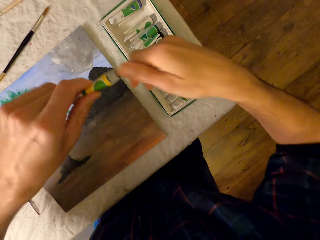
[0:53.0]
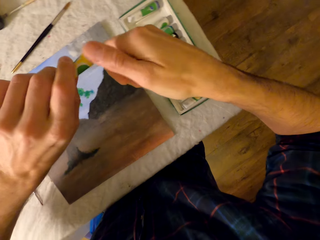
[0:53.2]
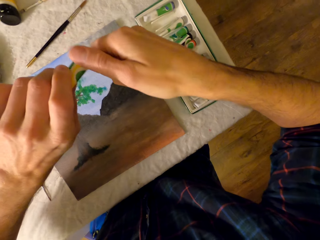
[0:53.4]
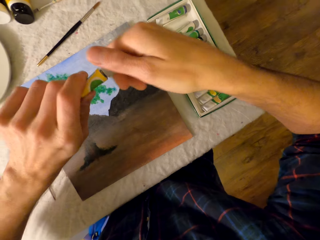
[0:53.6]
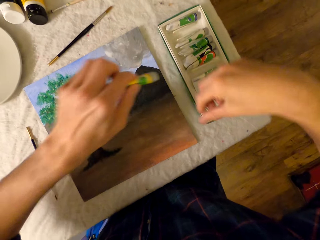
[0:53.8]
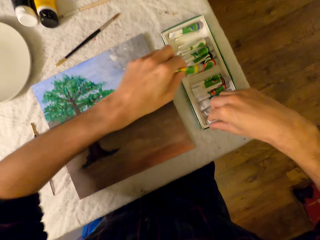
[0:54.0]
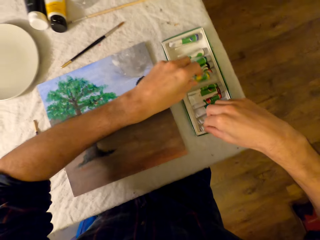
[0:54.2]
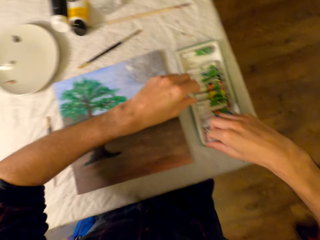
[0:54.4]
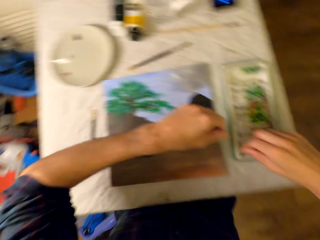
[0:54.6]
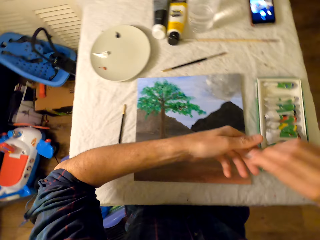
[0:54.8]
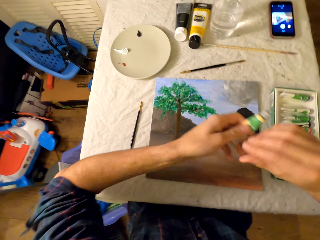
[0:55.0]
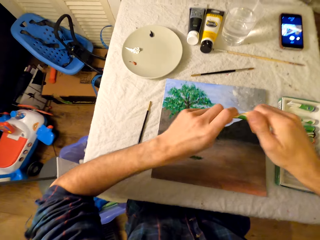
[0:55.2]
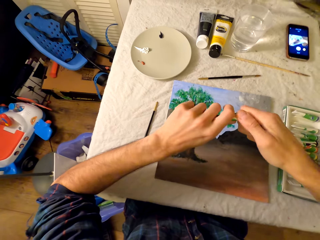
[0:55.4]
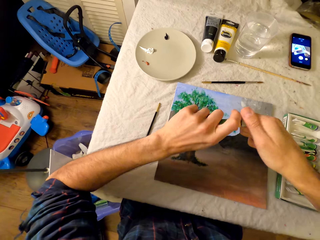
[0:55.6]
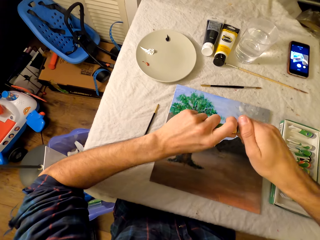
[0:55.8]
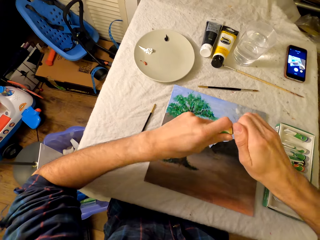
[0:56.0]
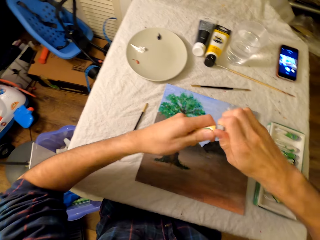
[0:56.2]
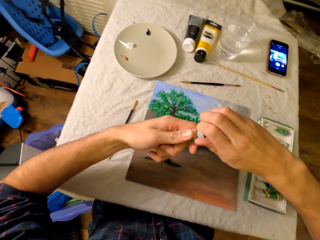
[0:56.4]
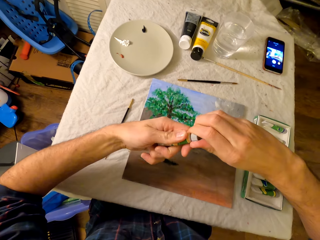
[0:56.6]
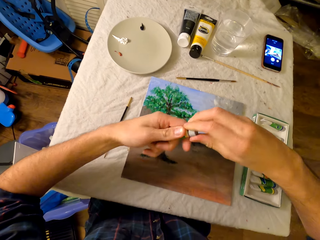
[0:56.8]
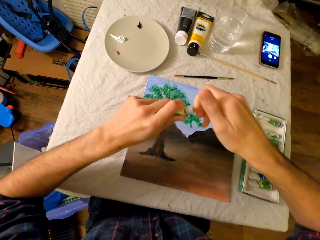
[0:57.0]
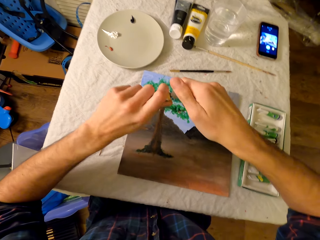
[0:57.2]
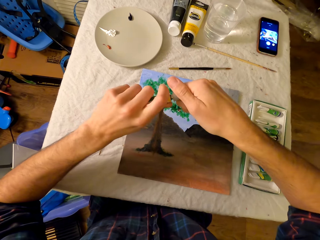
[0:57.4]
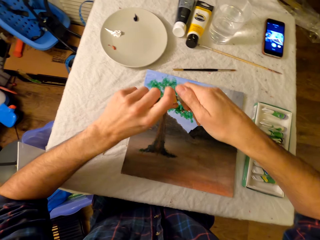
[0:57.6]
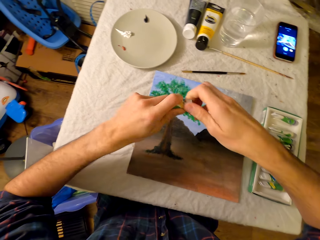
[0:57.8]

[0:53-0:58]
The camera wearer tries to open the paint tube. They put the paint tube on the tray. They pick the paint tube with the left hand. They open the lid.

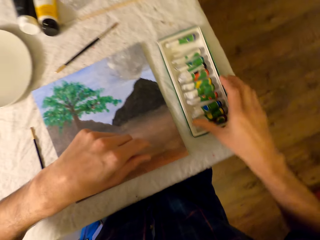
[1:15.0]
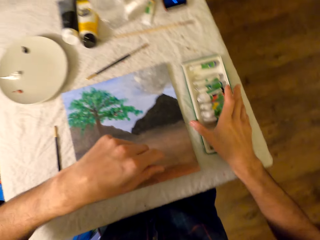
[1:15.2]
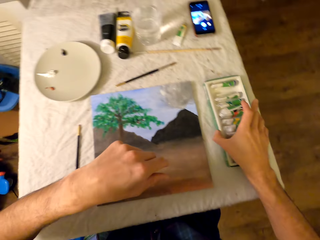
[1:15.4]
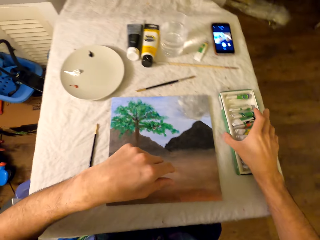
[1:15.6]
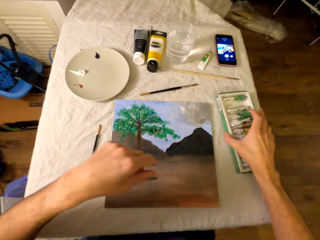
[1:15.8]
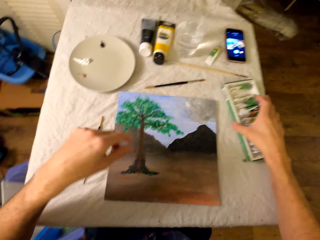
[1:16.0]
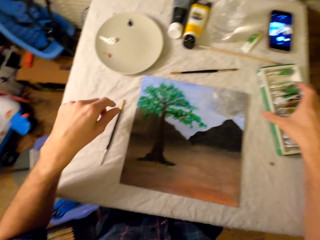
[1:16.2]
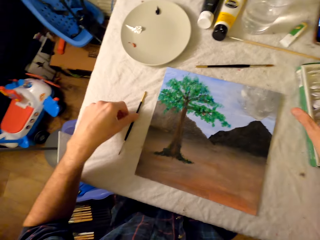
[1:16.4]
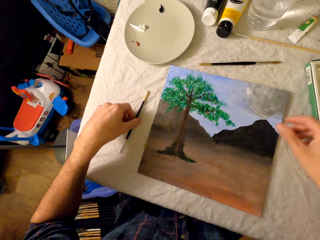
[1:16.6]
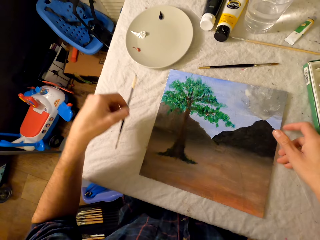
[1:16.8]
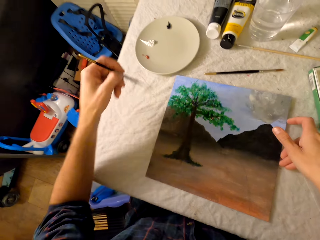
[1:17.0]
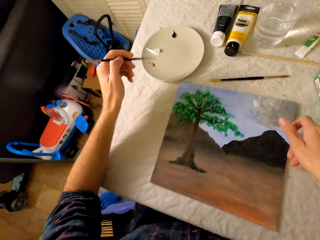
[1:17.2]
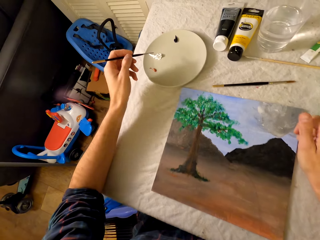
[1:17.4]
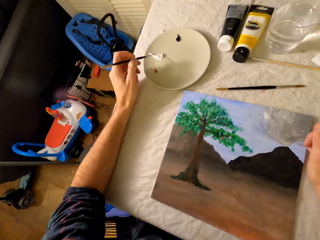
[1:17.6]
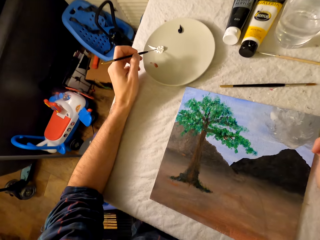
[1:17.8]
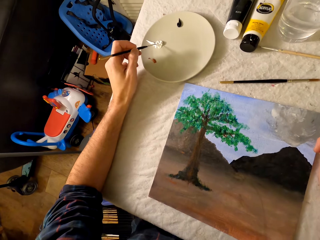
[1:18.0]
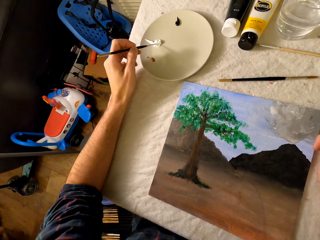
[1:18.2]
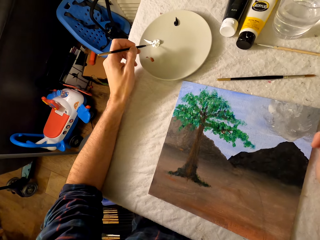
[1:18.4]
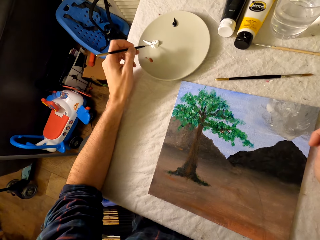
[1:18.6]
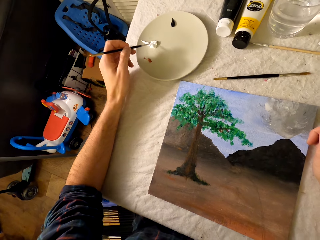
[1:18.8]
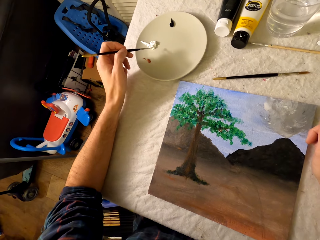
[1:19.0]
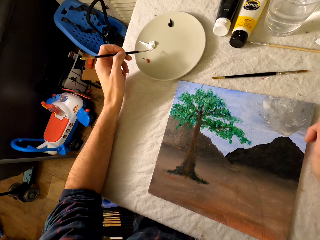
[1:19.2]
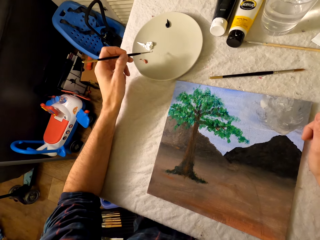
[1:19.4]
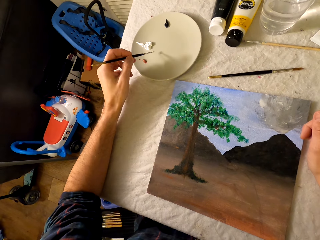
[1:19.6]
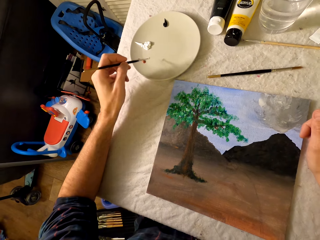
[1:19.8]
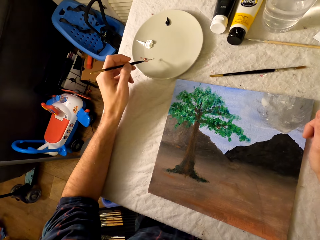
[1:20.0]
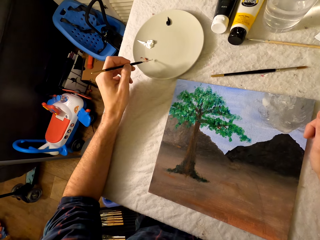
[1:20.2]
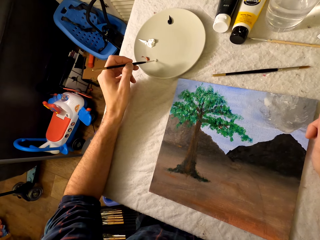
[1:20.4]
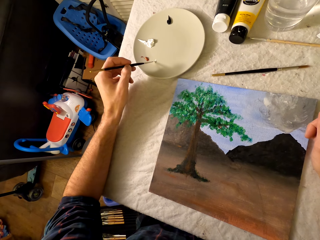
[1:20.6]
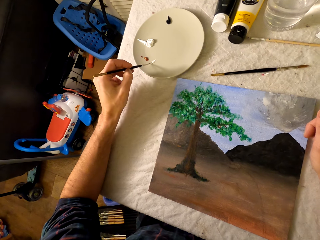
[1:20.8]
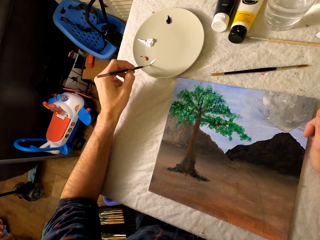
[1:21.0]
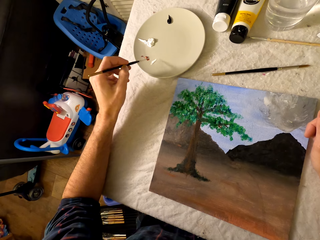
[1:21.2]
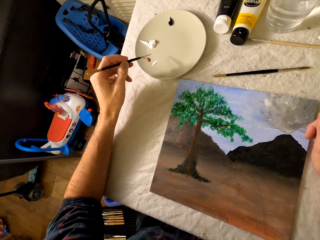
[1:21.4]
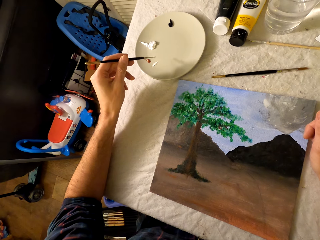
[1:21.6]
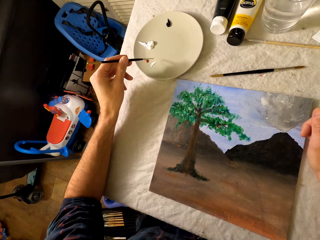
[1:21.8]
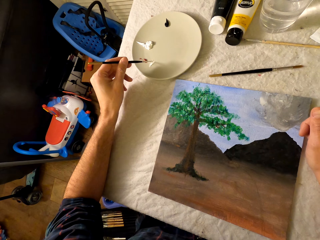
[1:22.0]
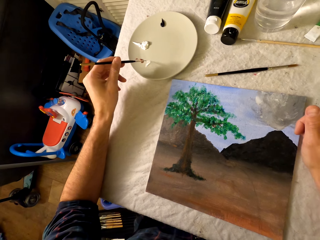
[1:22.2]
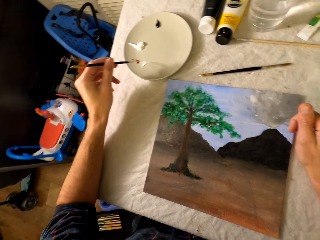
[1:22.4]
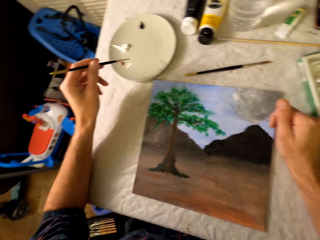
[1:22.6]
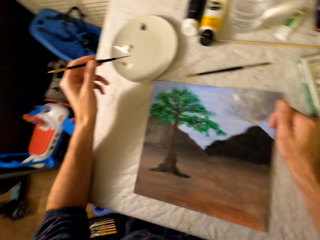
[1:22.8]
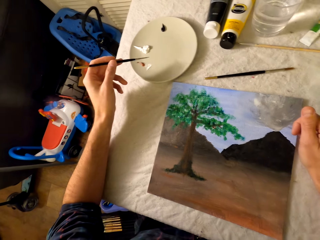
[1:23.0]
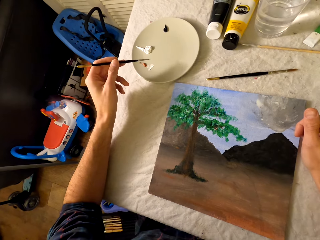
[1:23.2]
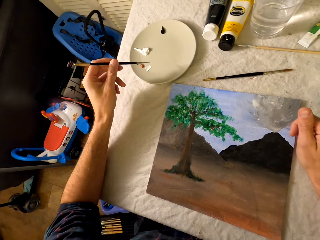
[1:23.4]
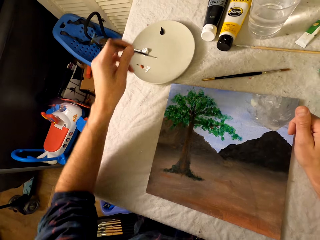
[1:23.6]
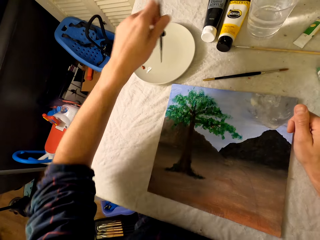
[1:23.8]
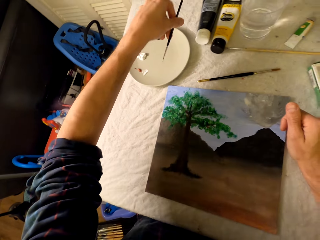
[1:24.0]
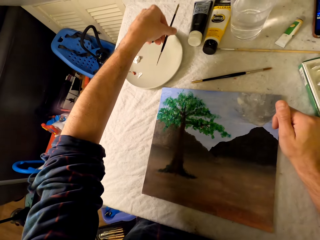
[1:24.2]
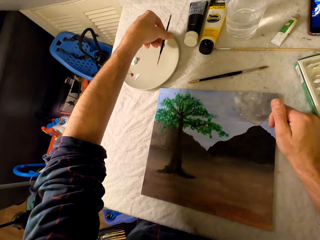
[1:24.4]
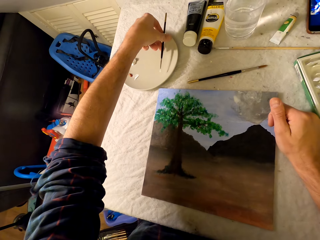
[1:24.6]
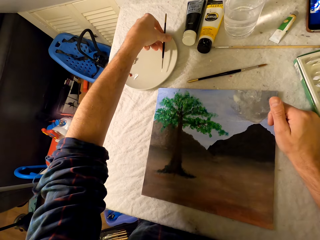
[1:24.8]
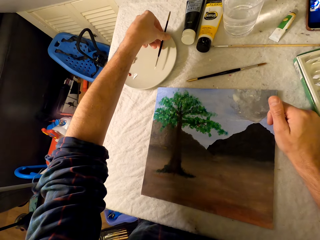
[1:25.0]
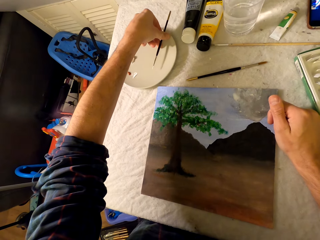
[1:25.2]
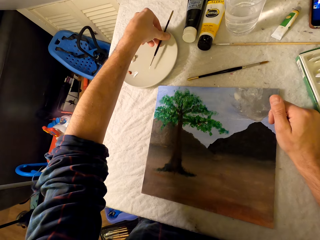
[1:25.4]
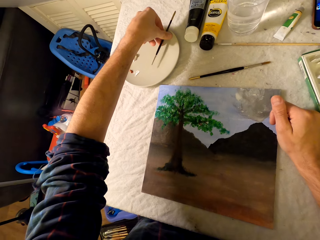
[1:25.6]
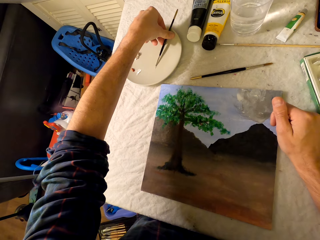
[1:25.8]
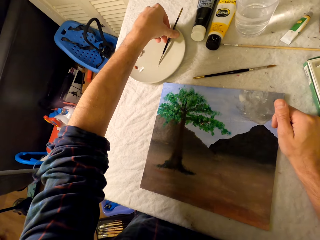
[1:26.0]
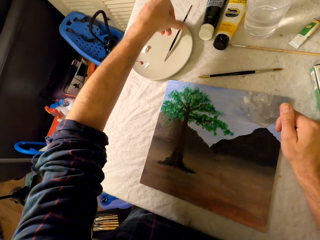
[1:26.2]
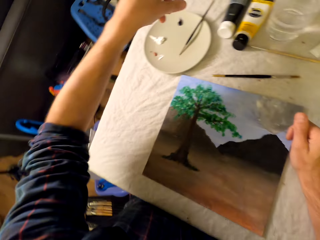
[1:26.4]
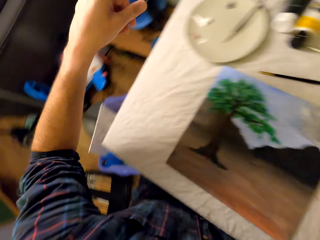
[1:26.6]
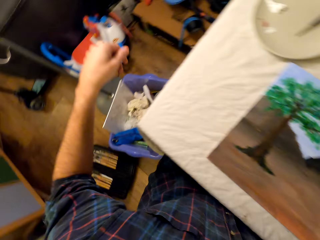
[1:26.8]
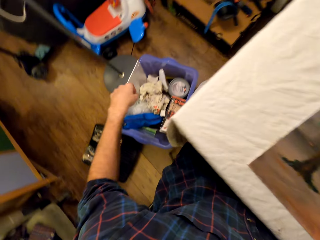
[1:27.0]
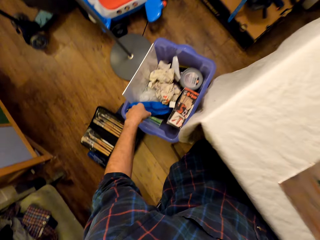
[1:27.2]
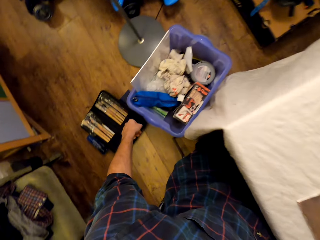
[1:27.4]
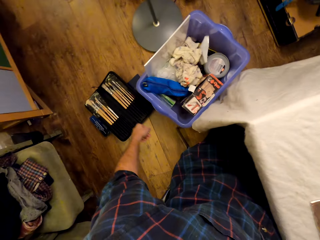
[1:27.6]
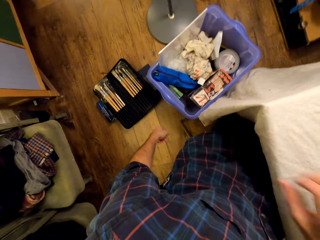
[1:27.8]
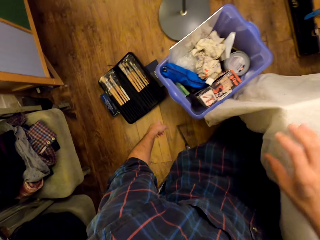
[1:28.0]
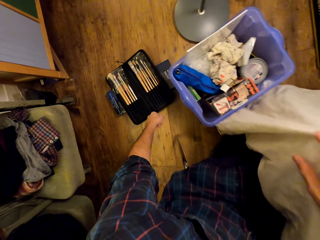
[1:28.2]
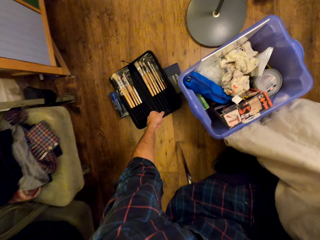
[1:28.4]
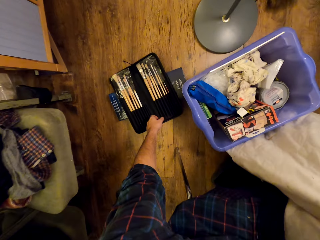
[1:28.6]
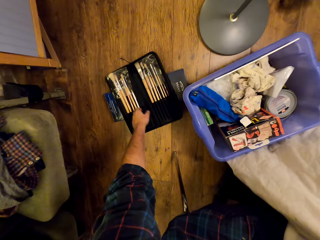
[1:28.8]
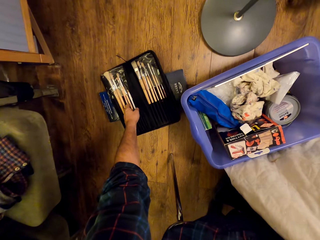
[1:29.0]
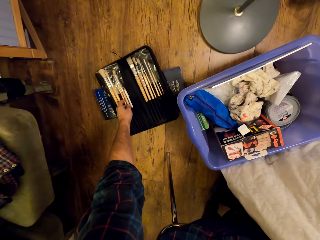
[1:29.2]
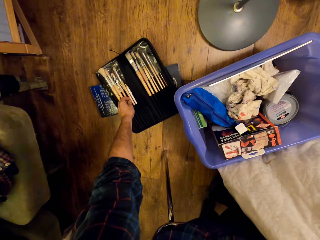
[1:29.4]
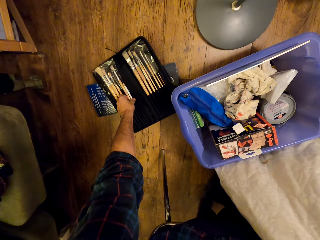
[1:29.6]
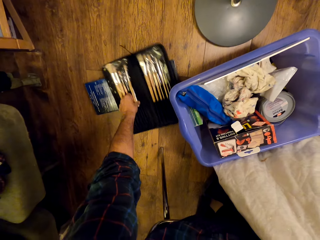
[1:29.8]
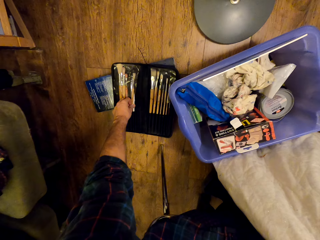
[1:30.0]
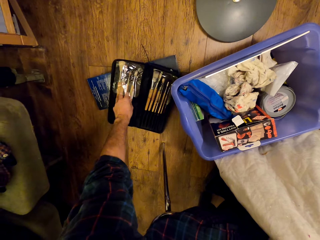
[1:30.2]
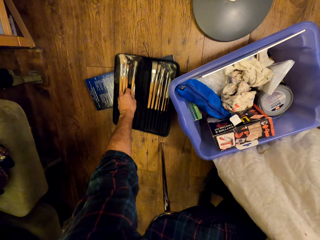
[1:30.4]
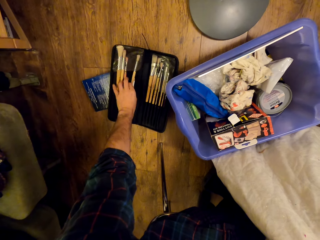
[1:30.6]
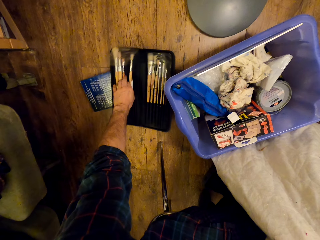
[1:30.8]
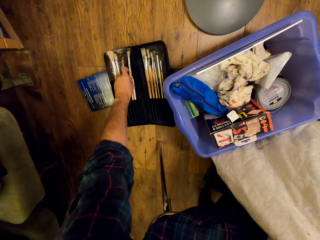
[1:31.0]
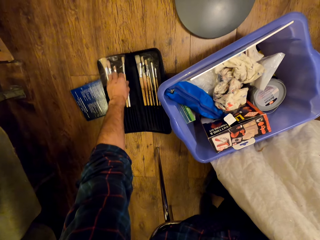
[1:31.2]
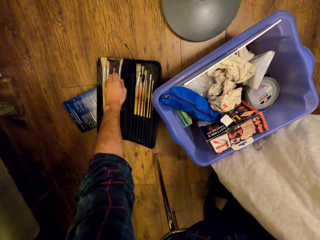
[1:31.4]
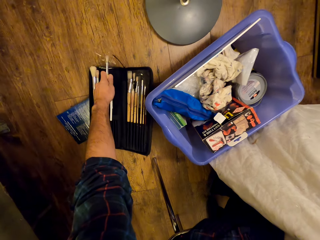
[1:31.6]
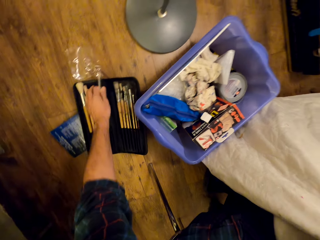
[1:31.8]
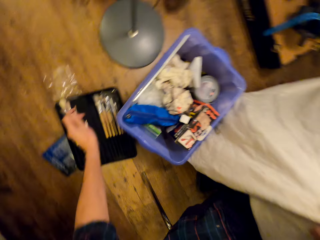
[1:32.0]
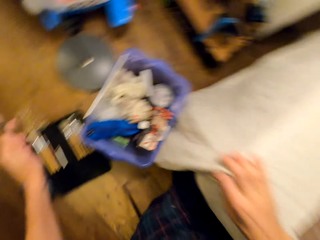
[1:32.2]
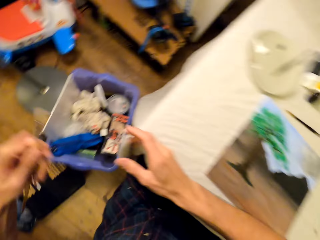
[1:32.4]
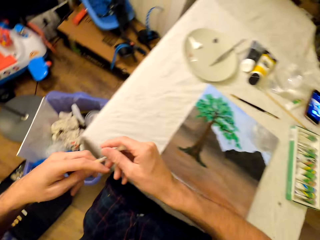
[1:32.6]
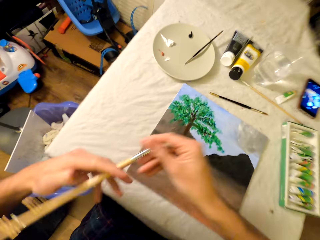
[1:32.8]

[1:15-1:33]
The camera wearer moves the paint tray aside with the right hand. They take the pen brush from the table with the left hand. They scoop the paint with the brush. They rub the pen brush in the ink. They put the brush on the dish. They pick a pen brush from a container with the left hand.
